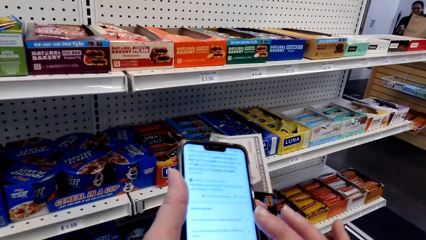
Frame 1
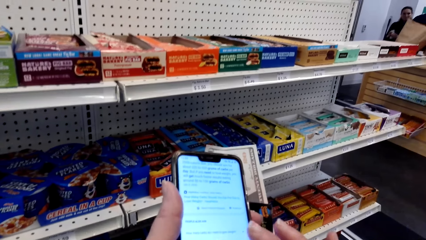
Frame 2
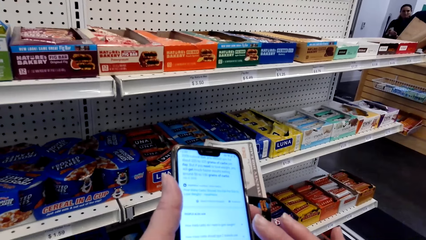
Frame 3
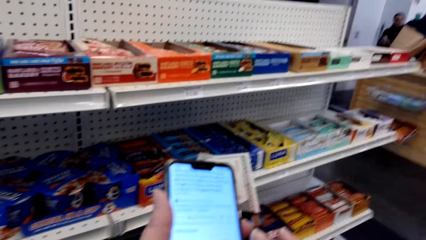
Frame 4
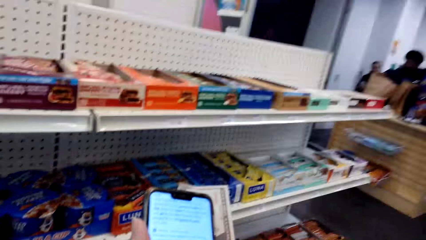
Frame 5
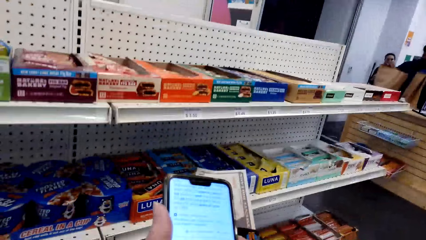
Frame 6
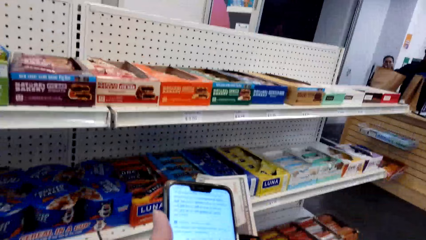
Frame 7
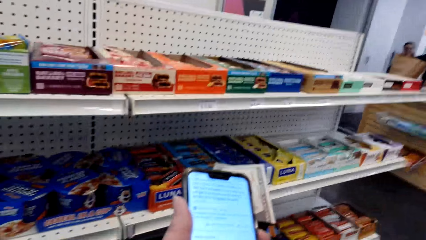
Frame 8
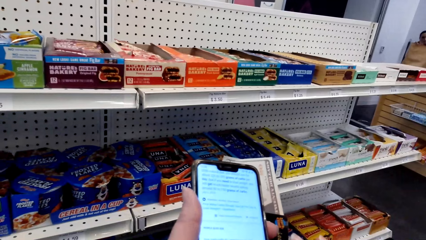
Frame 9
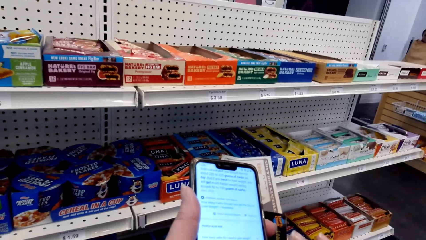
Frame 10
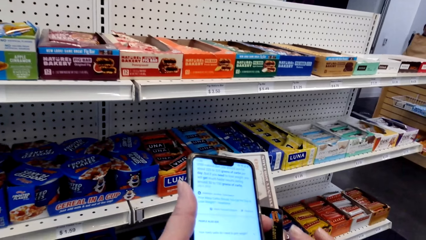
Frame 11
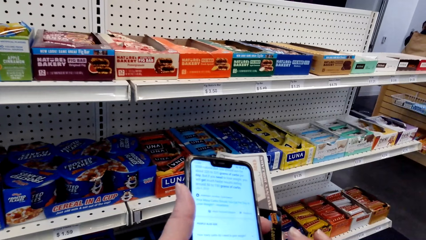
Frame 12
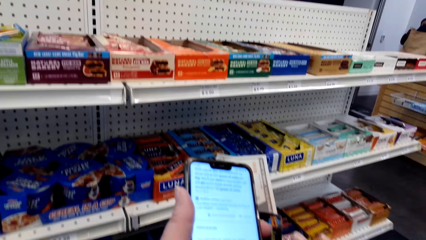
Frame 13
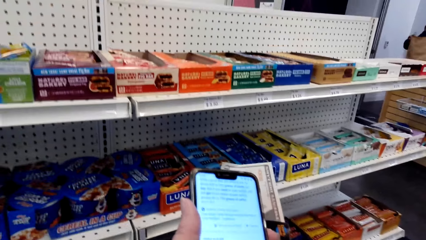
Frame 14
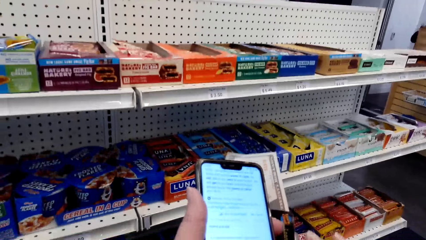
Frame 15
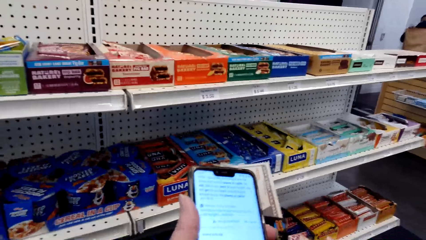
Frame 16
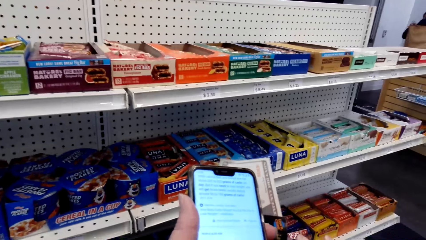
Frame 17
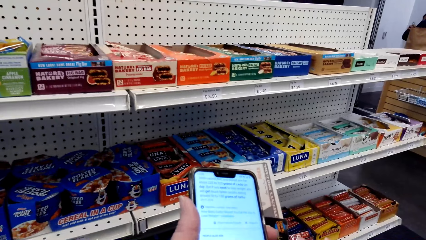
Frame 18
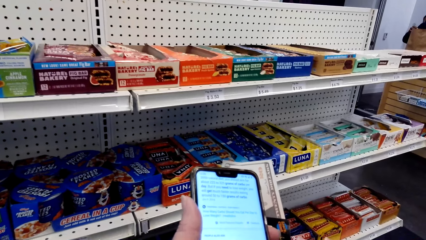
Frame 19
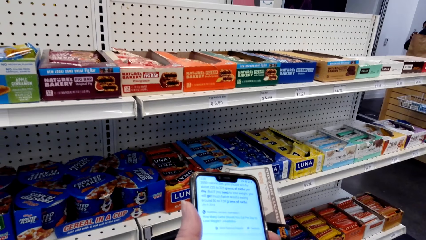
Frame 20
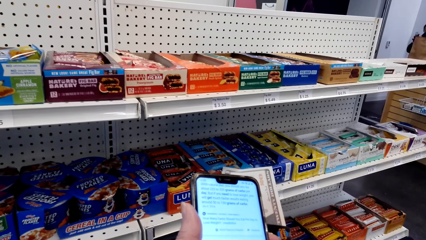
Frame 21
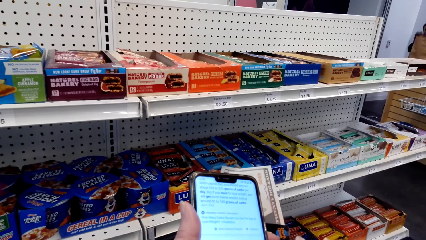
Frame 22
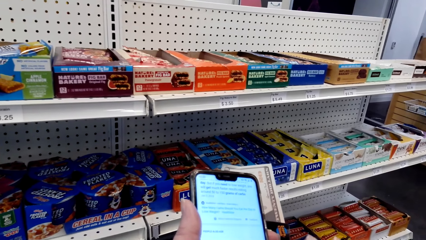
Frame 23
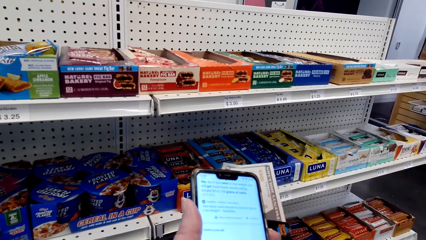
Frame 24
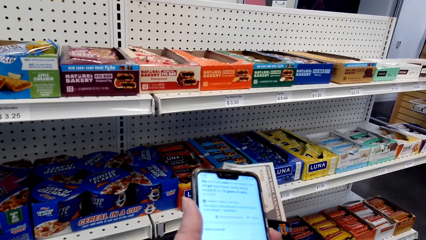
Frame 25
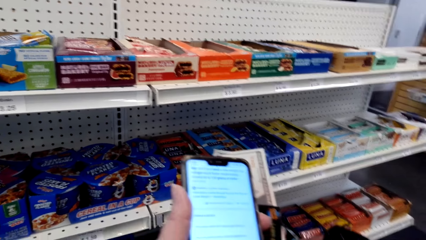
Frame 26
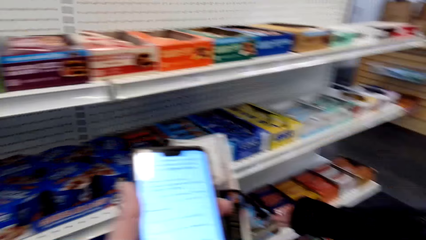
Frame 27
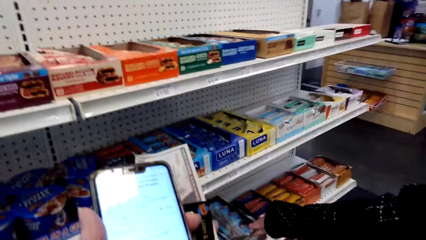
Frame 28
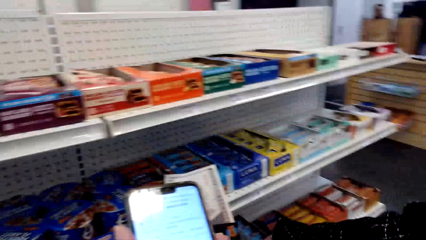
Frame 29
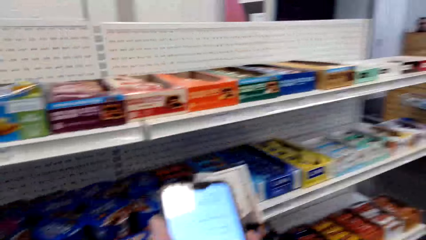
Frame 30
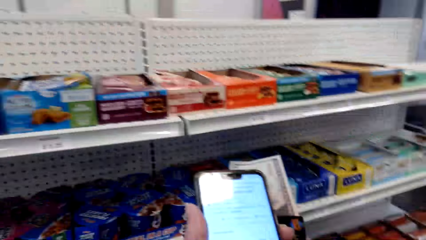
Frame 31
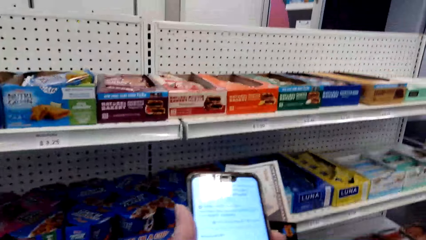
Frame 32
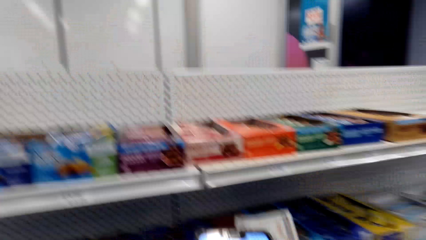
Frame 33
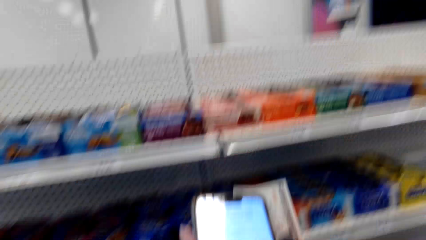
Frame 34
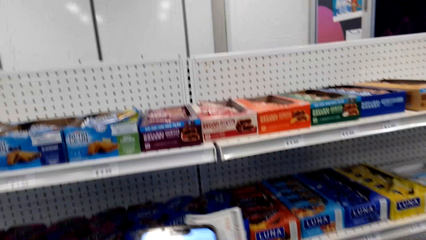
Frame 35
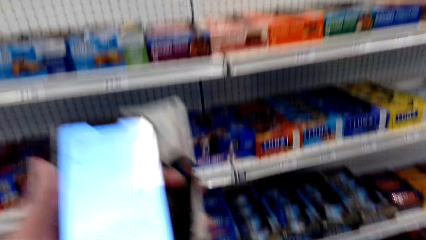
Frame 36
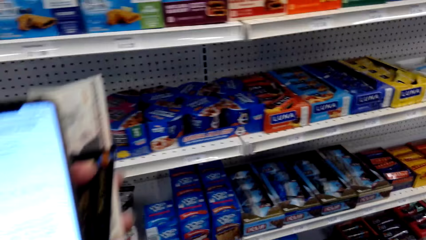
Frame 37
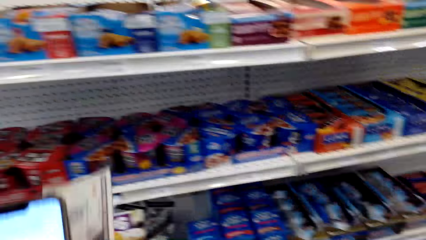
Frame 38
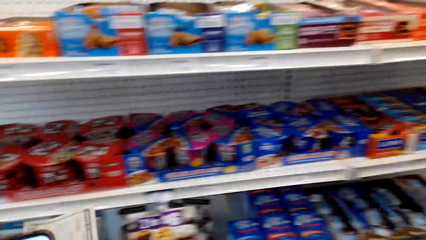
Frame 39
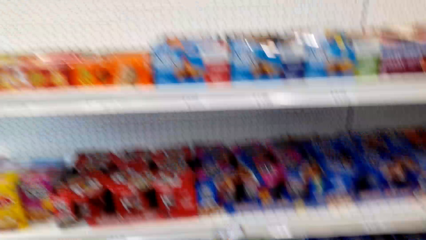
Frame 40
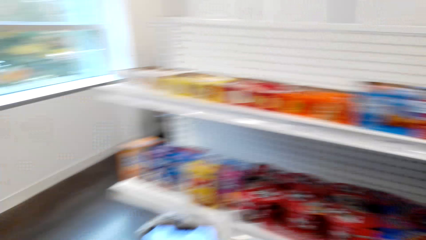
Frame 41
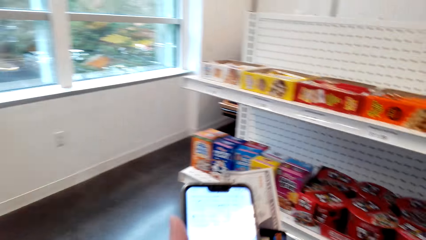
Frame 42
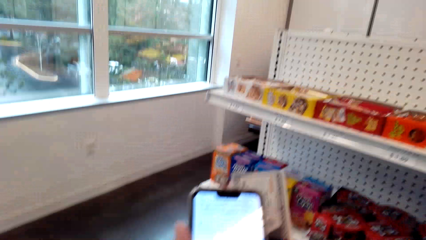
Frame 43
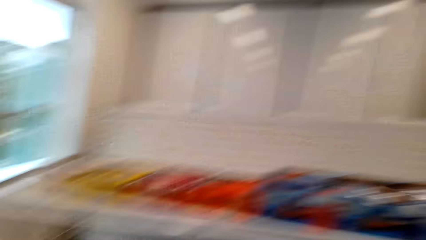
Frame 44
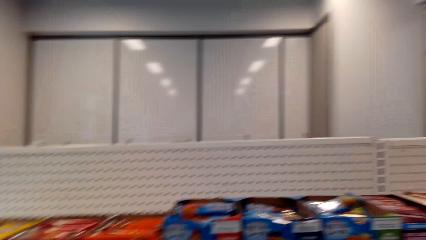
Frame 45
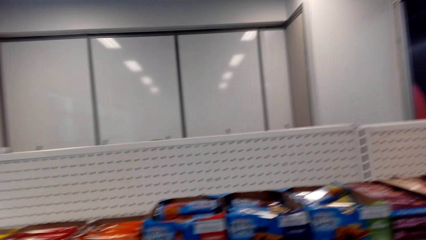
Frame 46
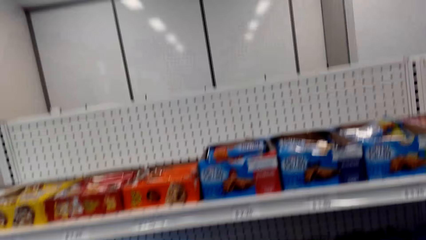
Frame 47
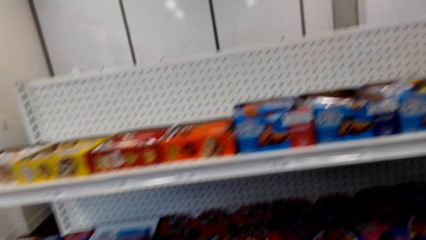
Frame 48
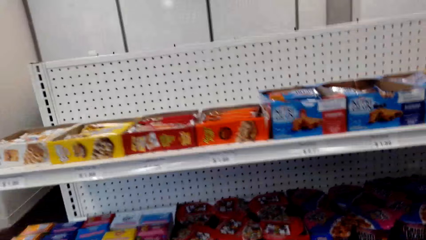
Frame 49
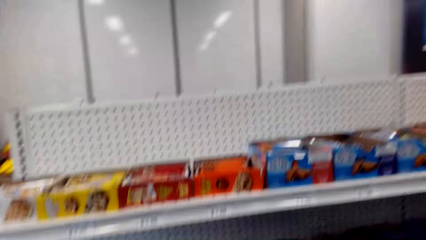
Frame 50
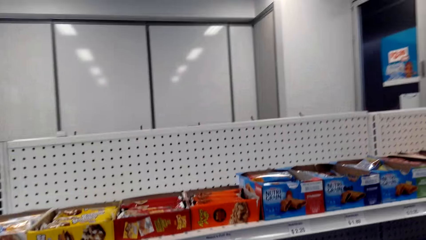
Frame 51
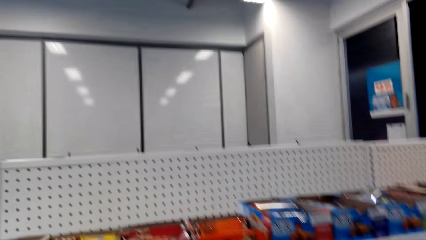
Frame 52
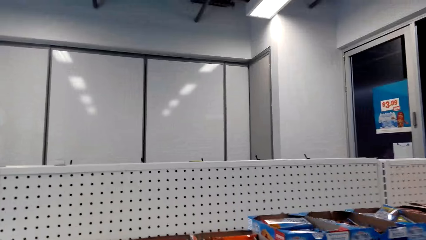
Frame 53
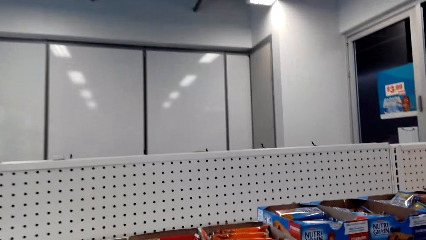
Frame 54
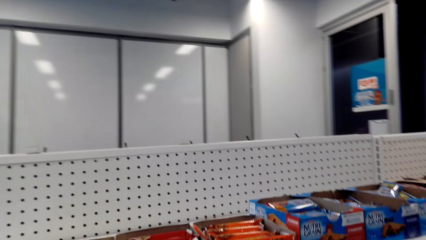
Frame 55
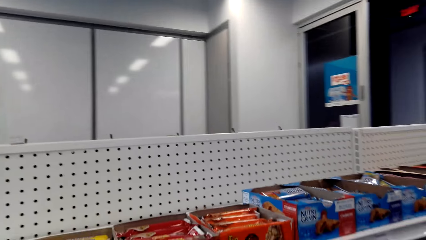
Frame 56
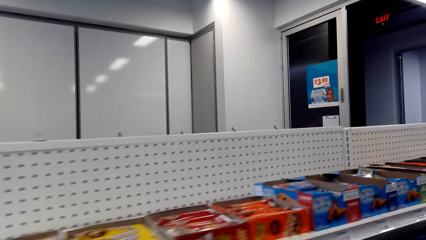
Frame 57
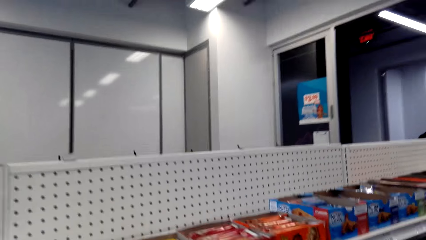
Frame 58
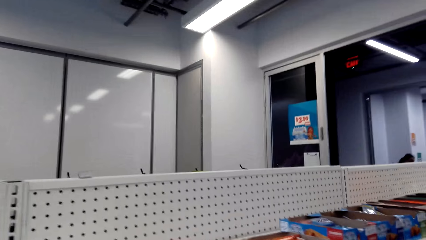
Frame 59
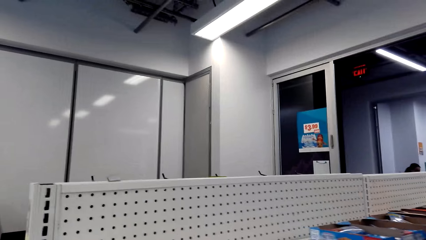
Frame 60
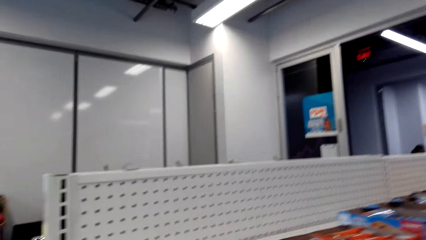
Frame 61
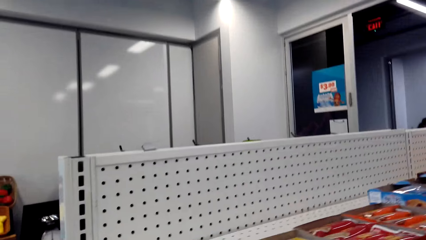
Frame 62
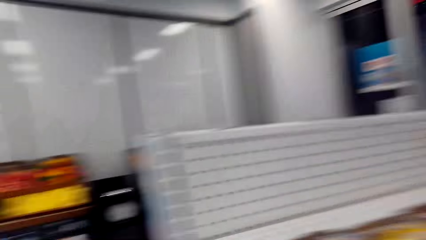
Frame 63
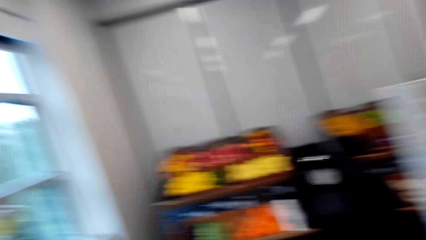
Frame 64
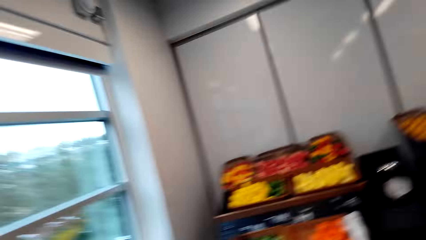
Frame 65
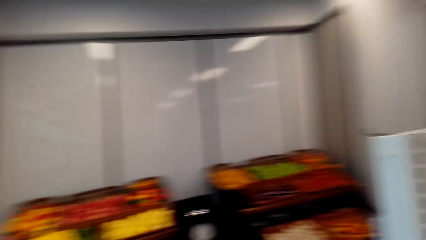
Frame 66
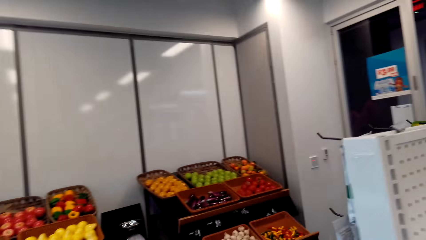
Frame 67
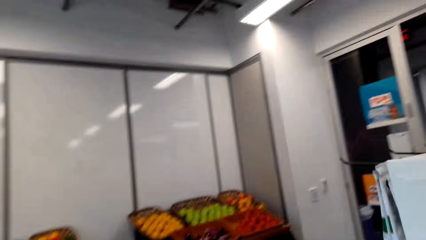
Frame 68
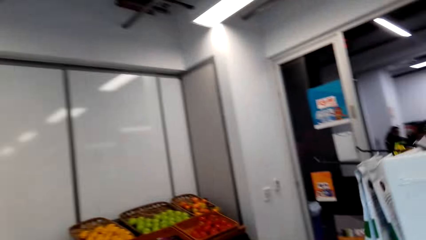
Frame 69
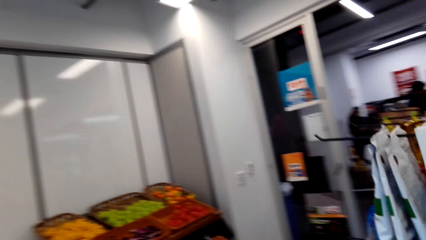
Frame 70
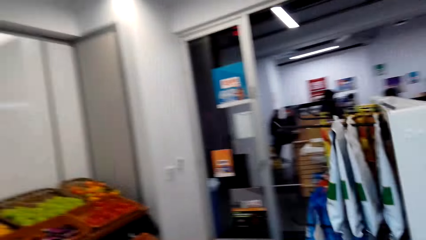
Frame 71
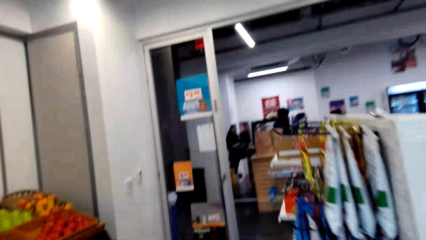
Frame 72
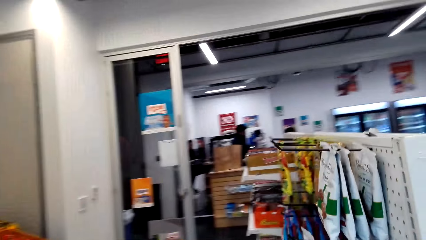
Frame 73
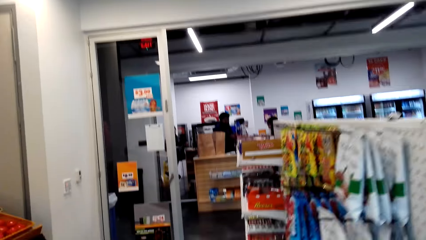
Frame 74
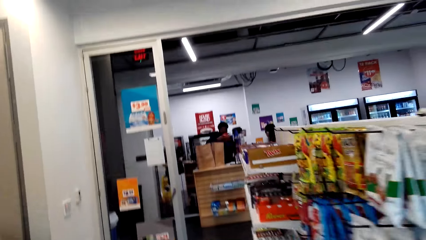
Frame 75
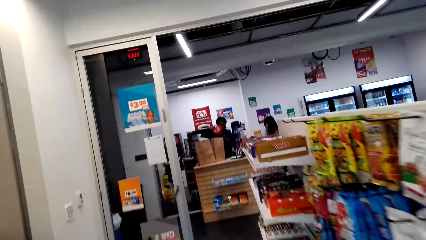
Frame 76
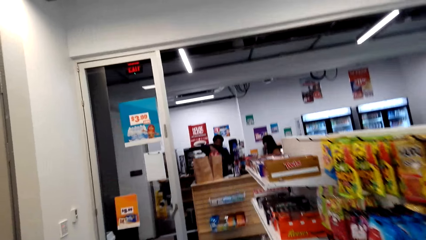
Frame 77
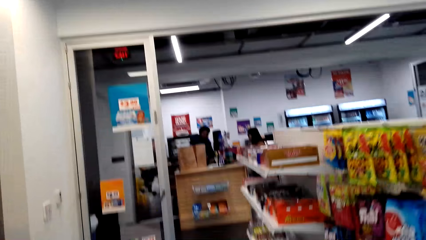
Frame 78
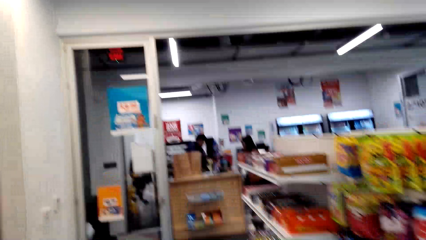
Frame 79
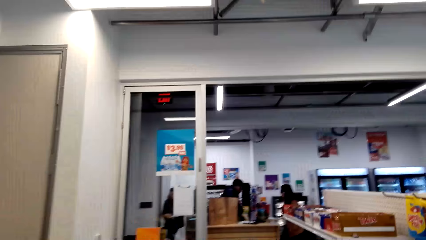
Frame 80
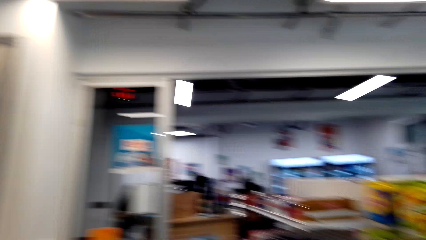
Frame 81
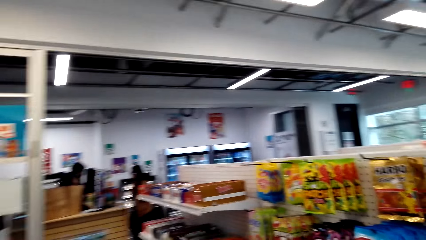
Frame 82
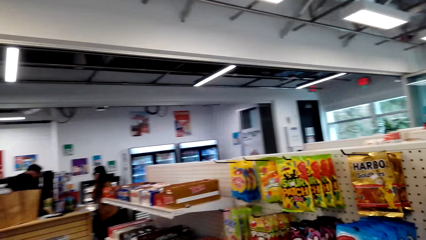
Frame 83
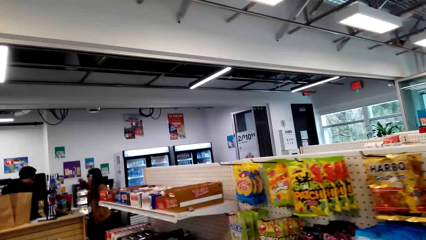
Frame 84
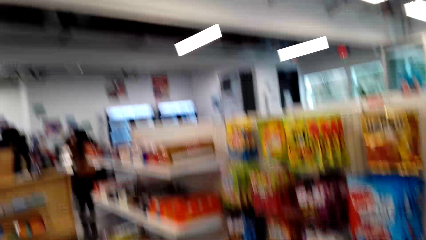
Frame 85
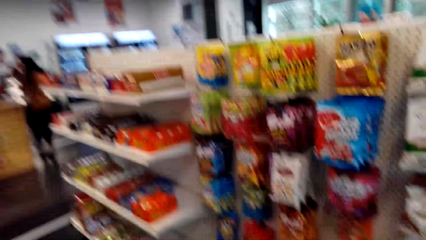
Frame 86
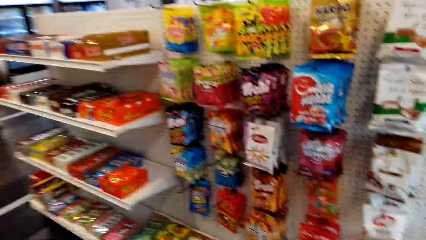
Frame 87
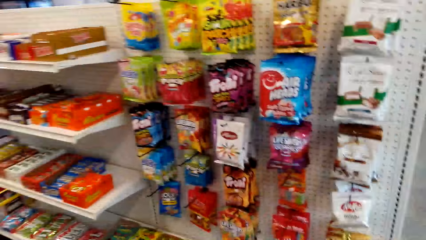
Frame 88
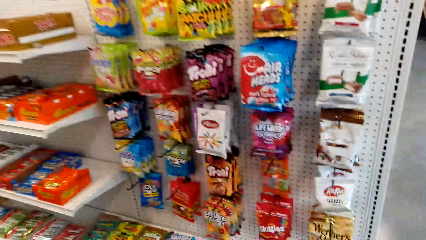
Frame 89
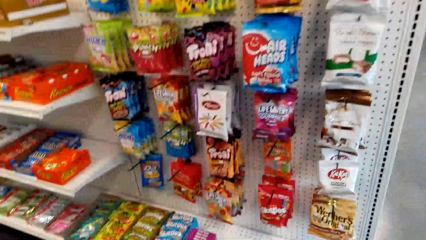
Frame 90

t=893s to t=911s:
The camera wearer looks at the phone. A woman speaks to the camera wearer. The camera wearer laughs. They stare at the cereals. They walk in the supermarket. They speak to the woman. The woman speaks to the camera wearer. The camera wearer walks in the supermarket. They speak to the woman.
